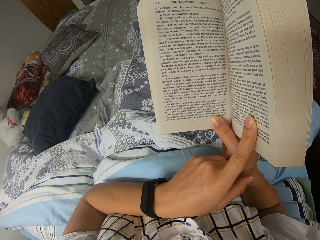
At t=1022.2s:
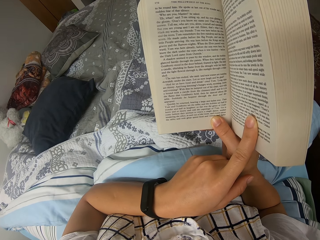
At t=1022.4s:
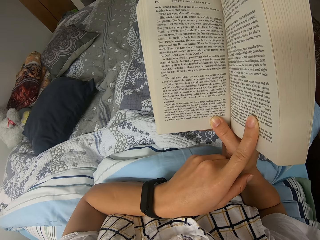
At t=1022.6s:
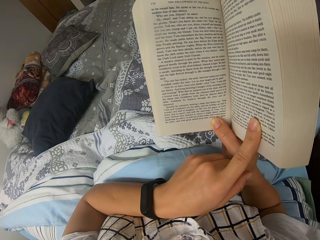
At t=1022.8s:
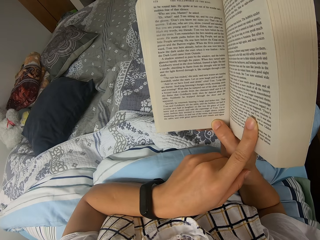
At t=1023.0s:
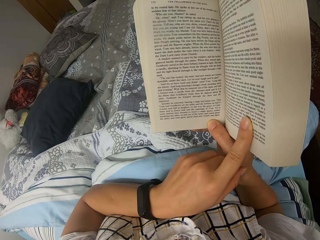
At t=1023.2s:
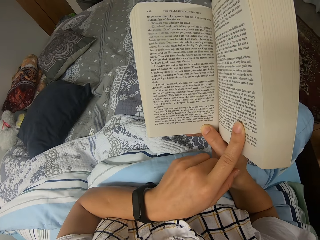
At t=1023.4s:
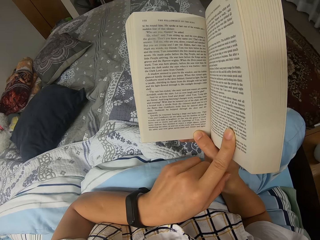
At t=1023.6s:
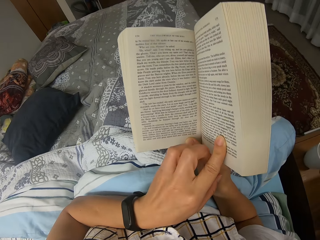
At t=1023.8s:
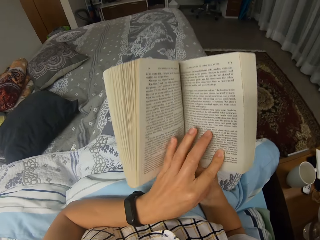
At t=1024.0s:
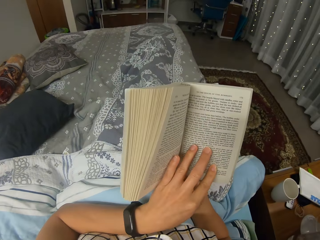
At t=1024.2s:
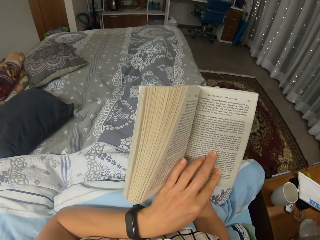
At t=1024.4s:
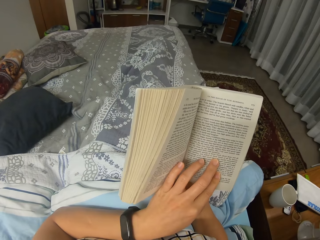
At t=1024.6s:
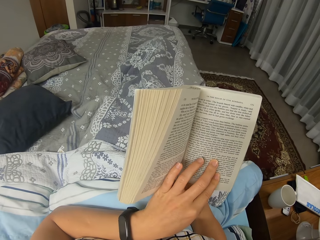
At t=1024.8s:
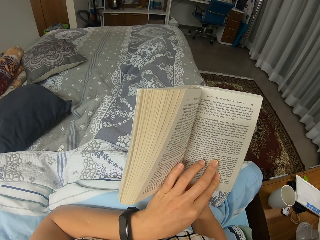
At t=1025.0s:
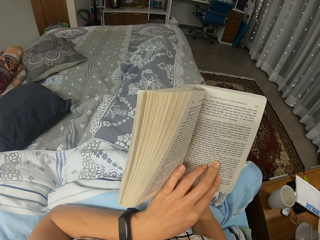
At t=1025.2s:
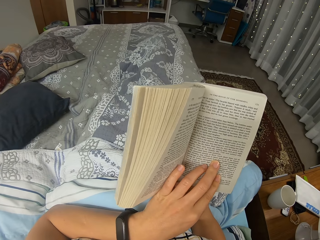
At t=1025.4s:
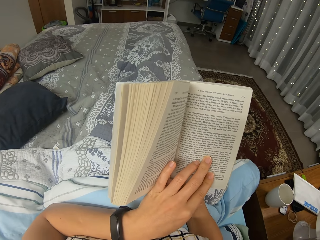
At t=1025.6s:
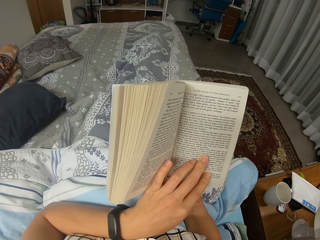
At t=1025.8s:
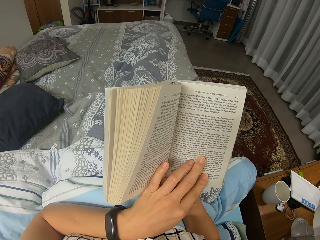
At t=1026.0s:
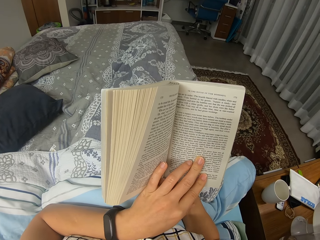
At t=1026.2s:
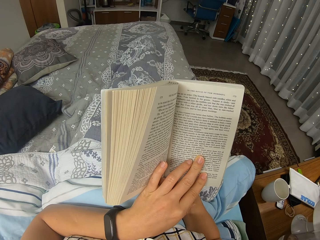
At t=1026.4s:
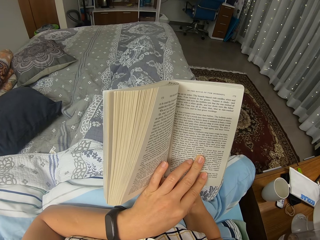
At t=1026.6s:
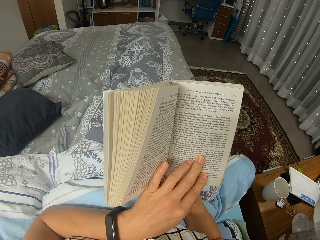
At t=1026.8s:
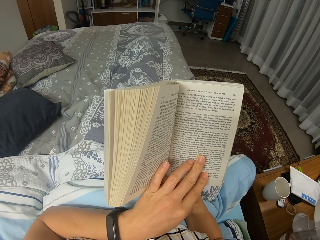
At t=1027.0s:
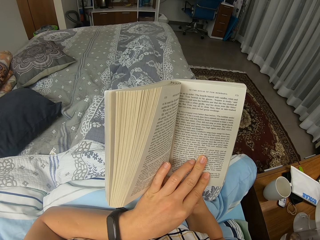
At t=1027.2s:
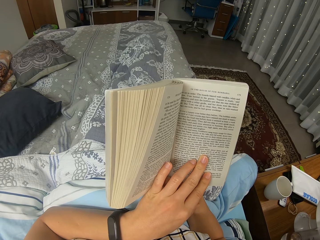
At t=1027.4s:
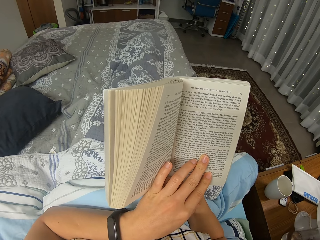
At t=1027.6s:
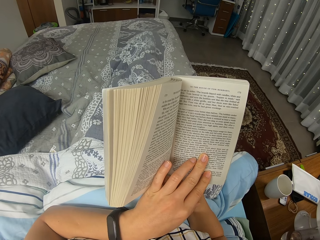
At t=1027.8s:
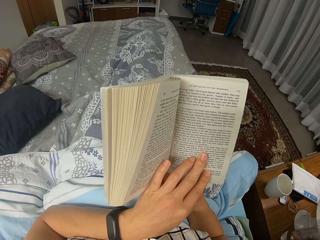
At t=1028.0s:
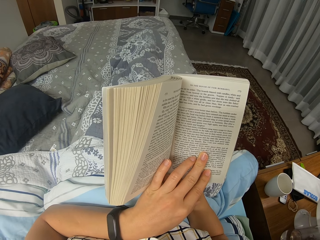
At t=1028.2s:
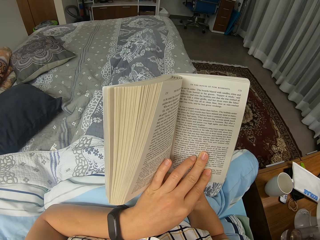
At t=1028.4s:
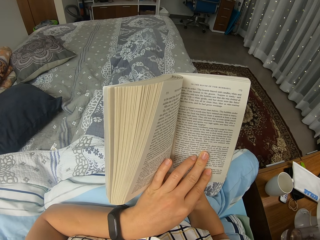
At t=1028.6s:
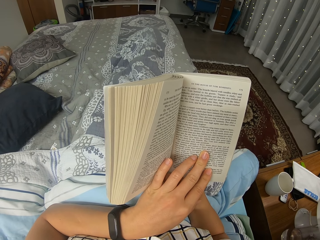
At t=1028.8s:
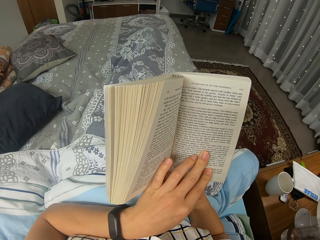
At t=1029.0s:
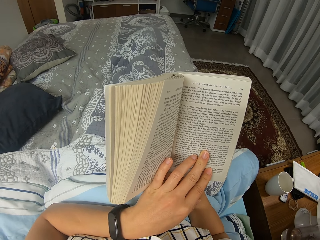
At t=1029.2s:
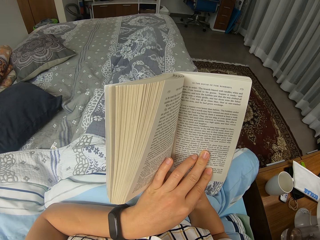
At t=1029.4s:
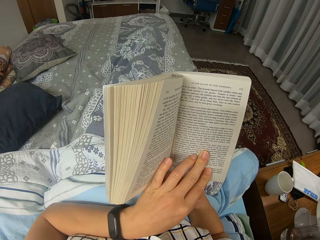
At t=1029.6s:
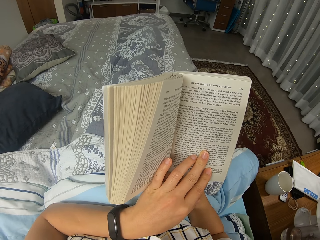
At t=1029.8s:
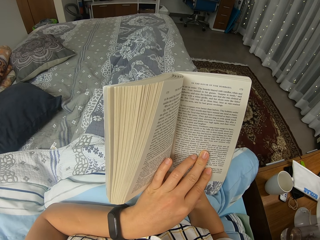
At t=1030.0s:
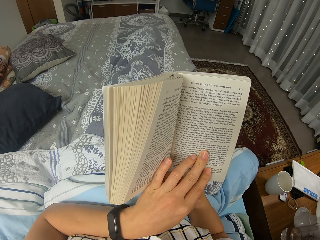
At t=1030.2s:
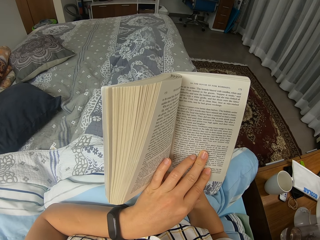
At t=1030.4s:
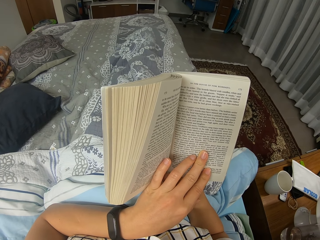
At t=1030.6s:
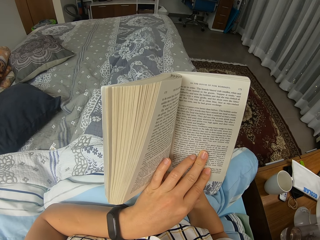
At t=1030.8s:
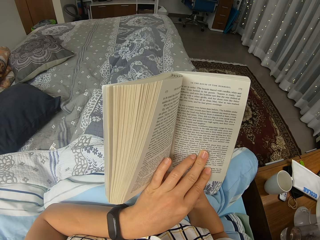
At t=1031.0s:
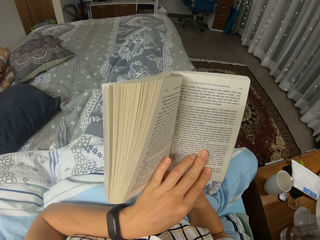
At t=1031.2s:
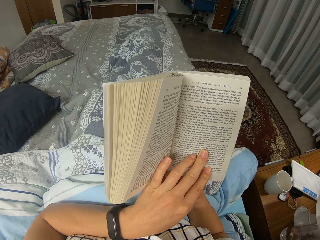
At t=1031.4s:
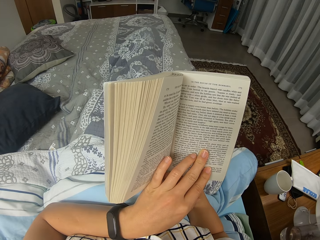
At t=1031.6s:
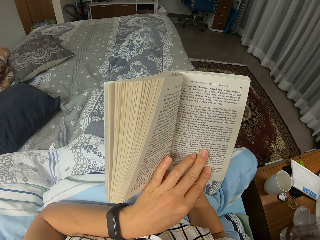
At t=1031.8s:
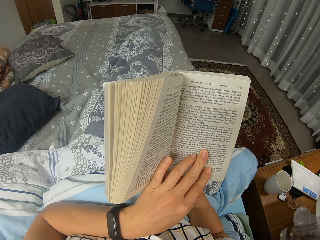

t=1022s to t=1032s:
The camera wearer holds the novel with both hands, reads through the novel and moves the position of the novel slightly. They read through the novel and hold the novel with both hands.

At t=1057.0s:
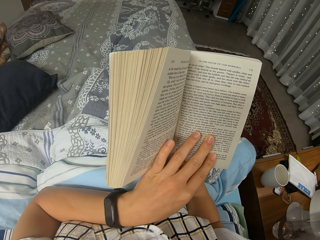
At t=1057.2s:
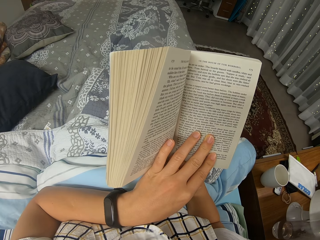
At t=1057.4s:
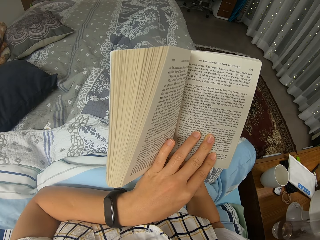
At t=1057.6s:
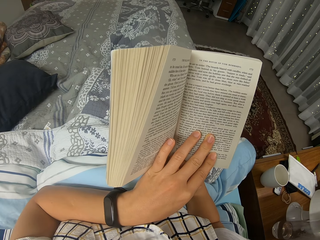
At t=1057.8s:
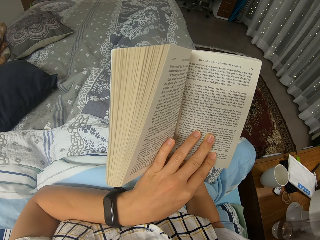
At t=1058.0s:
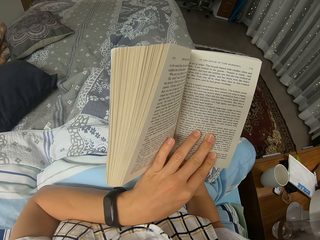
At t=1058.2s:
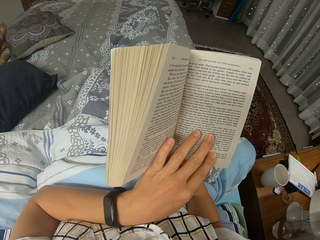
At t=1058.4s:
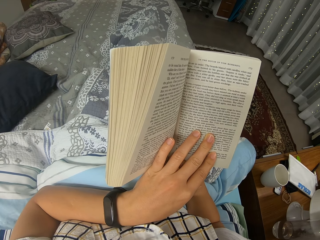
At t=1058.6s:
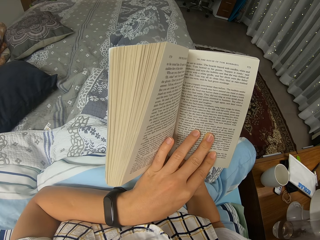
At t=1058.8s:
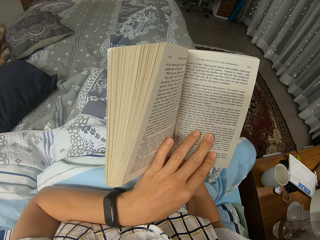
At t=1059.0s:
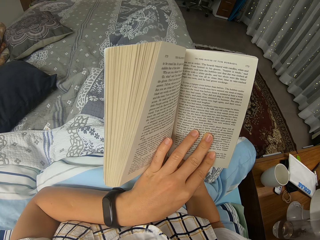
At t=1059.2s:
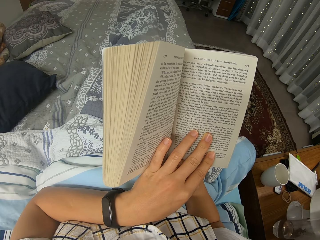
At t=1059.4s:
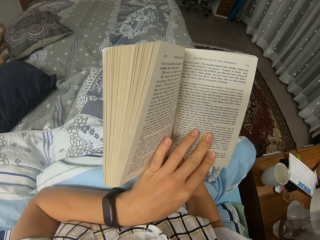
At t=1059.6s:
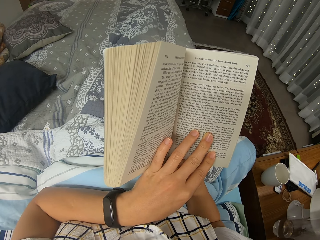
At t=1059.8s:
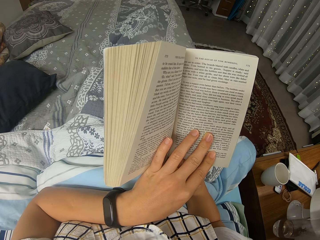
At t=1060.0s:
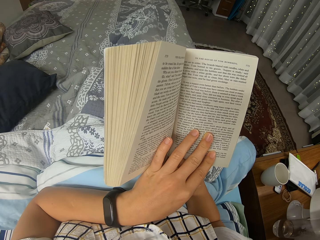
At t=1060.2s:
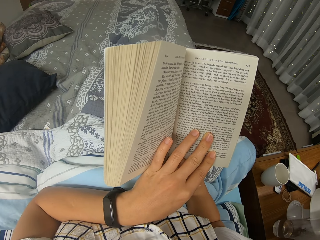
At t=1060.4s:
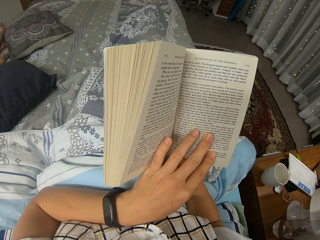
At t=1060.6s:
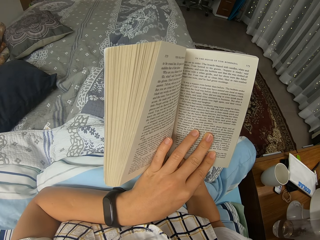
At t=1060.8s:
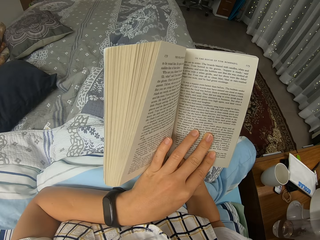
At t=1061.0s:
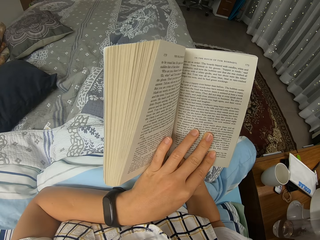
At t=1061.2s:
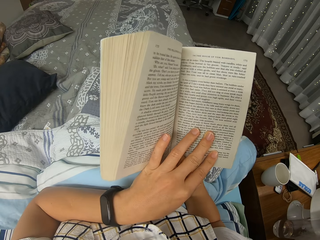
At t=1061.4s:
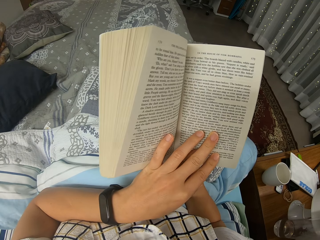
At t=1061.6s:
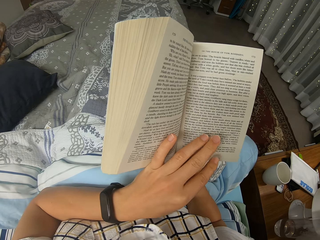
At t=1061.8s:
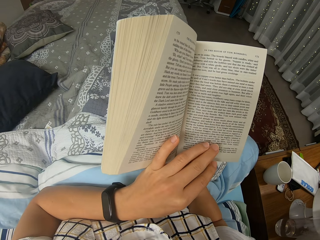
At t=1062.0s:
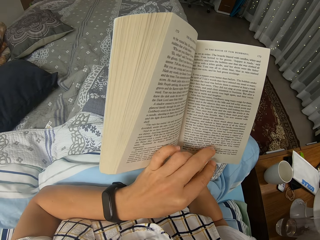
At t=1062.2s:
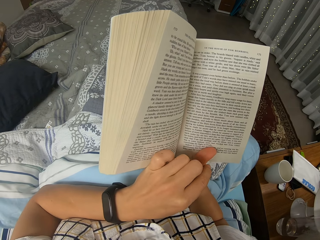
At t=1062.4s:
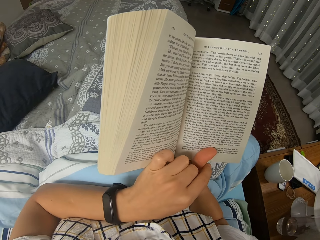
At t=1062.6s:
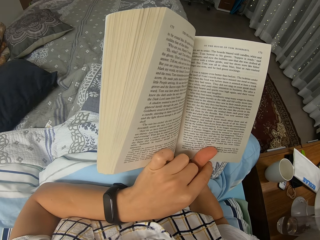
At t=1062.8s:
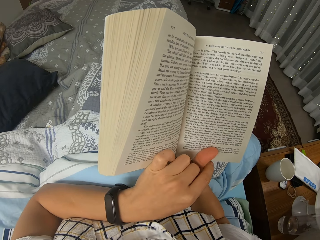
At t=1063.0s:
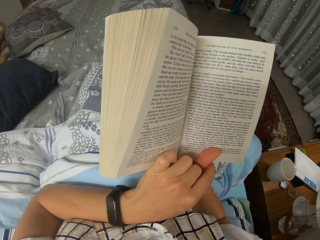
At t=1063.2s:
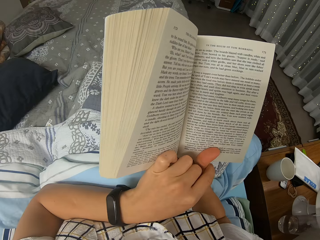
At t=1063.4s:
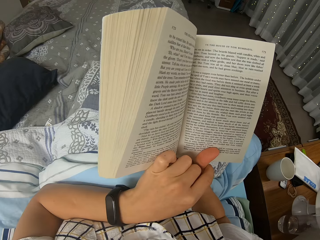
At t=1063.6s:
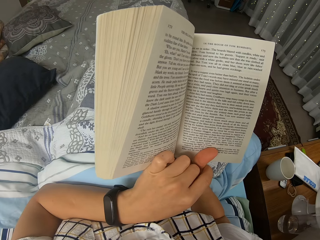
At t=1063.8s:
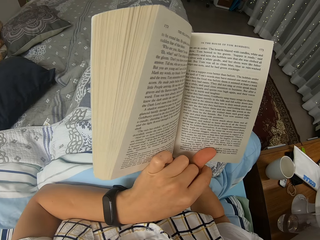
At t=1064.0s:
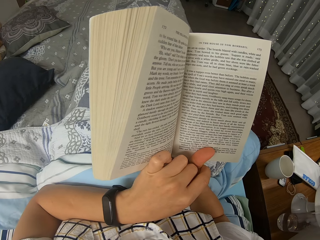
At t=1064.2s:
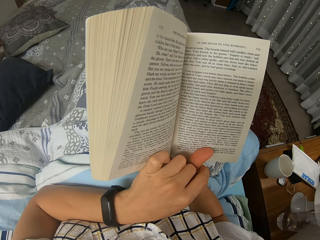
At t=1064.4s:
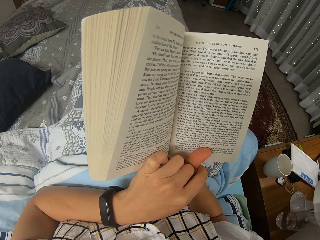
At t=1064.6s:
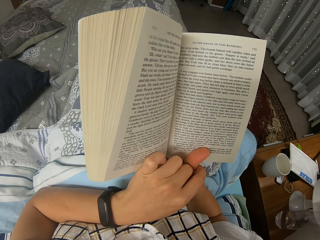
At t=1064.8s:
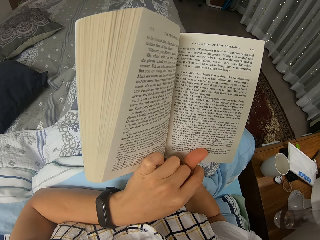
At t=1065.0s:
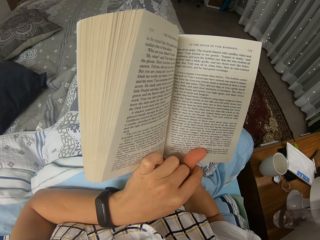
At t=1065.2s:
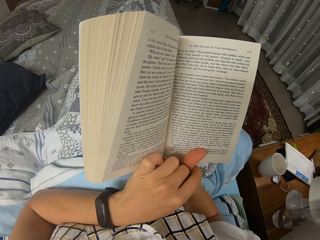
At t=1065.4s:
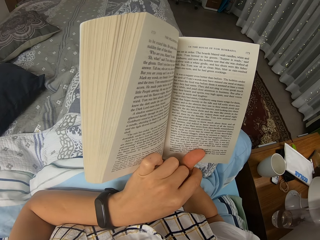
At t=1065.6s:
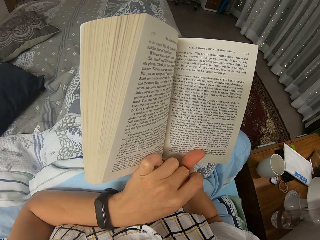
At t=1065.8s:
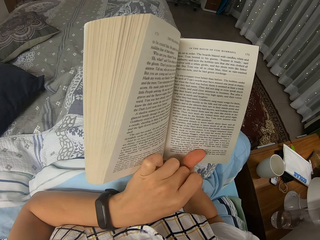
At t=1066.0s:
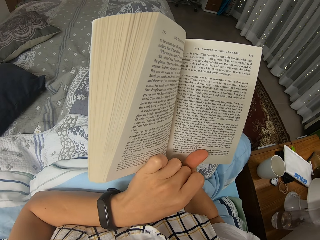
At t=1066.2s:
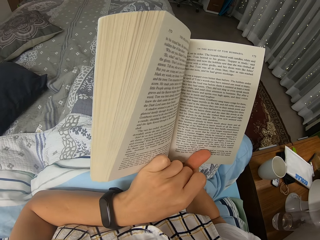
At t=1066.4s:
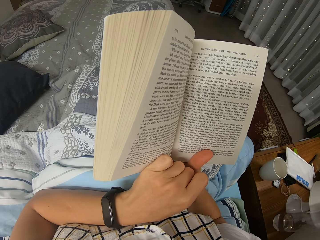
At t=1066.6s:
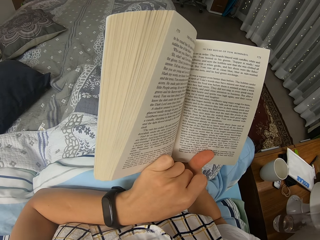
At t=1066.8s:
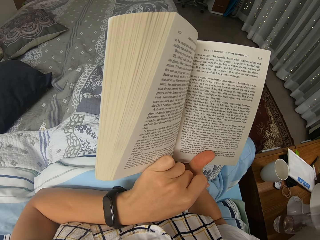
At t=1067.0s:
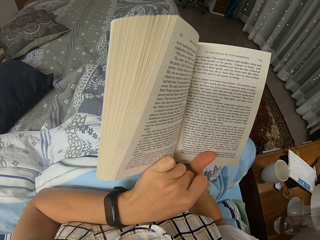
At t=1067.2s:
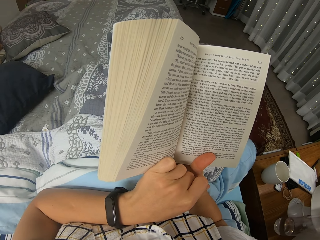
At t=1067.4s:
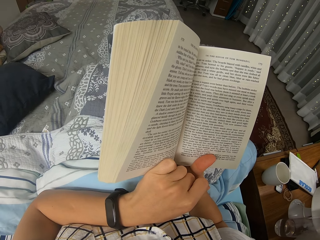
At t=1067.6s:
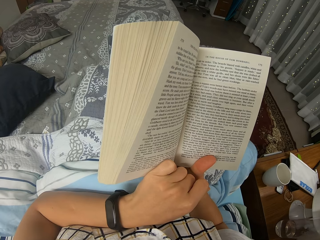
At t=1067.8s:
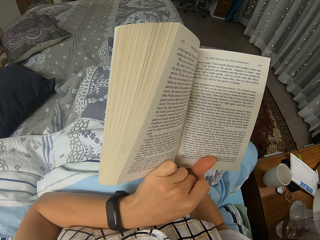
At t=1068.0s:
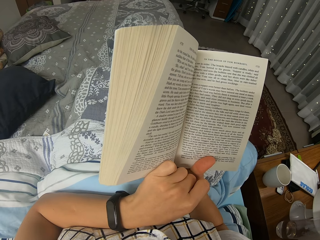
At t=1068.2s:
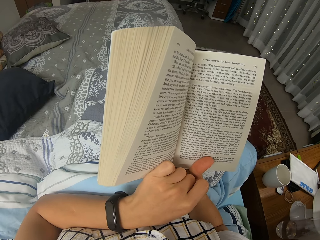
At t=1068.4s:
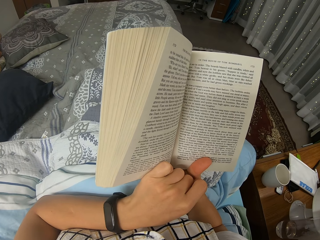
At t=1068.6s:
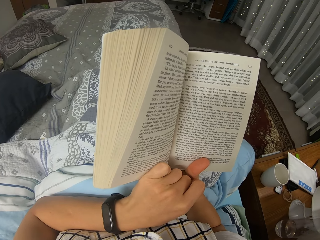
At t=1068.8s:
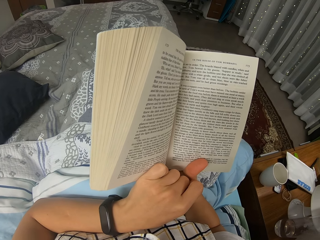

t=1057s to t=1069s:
The camera wearer reads through the novel, holds the novel with both hands and moves the left fingers. They hold the novel with both hands and read through the novel.
